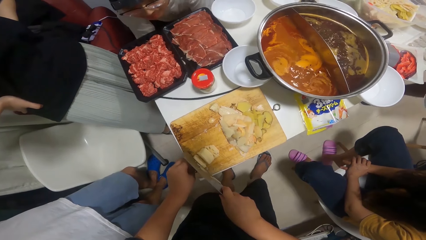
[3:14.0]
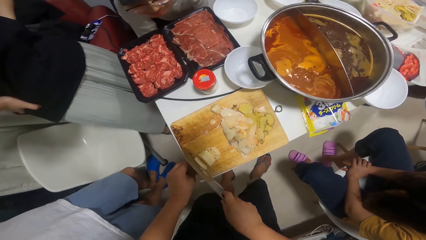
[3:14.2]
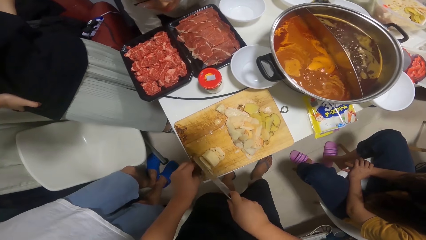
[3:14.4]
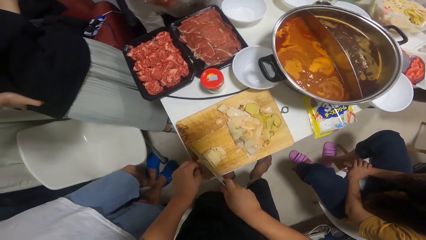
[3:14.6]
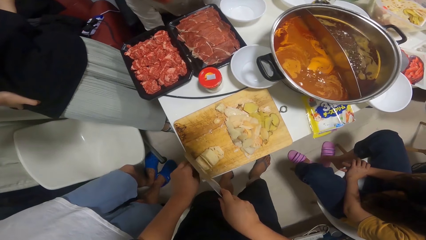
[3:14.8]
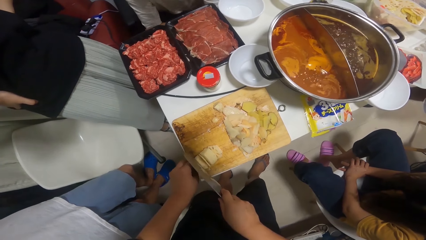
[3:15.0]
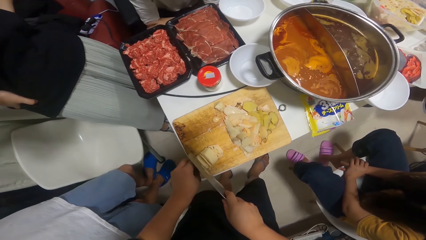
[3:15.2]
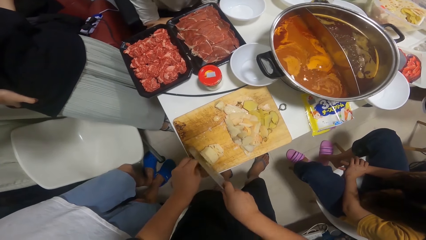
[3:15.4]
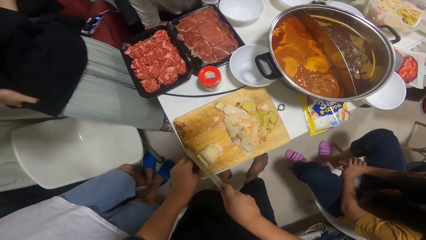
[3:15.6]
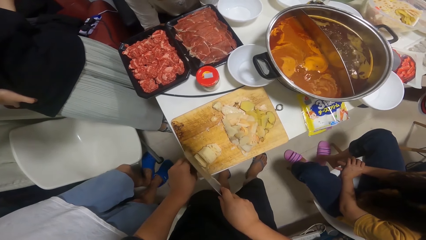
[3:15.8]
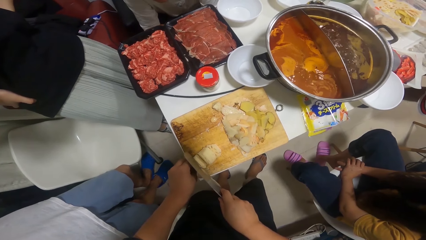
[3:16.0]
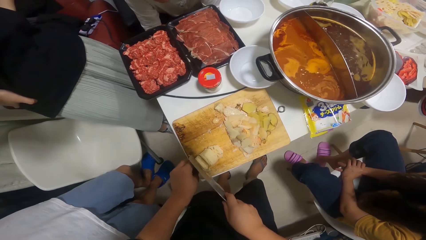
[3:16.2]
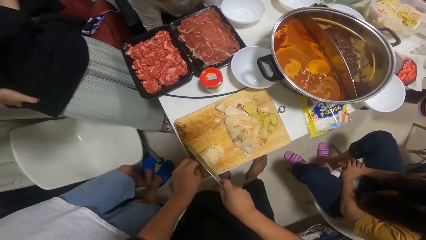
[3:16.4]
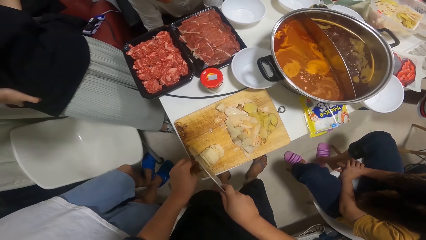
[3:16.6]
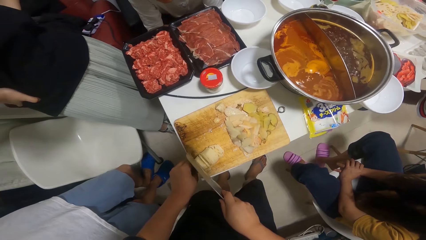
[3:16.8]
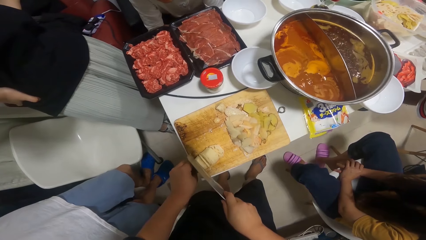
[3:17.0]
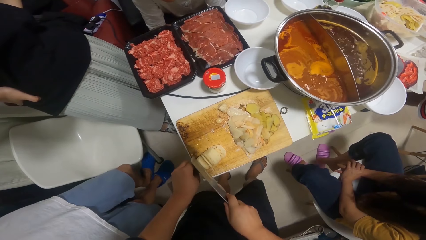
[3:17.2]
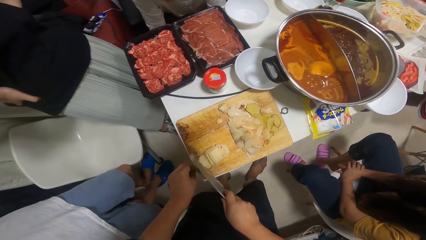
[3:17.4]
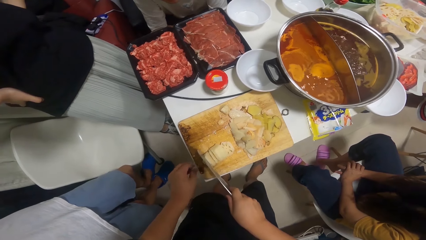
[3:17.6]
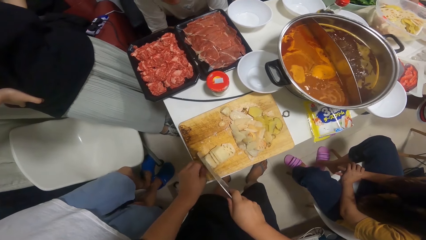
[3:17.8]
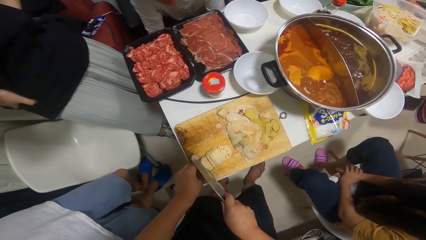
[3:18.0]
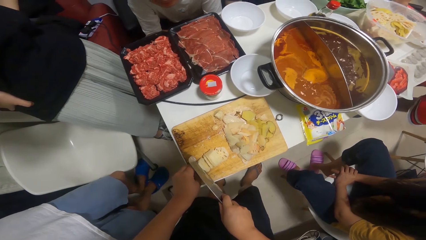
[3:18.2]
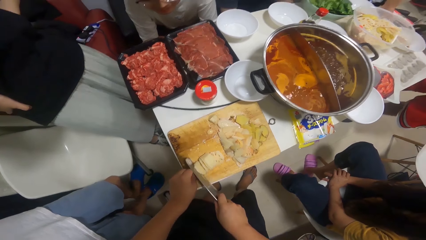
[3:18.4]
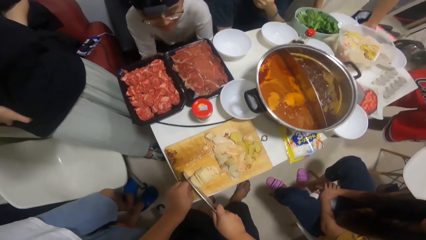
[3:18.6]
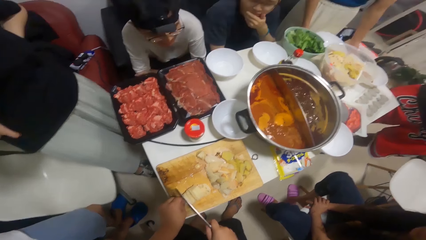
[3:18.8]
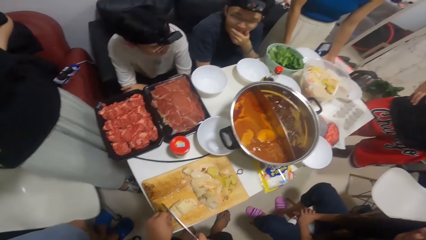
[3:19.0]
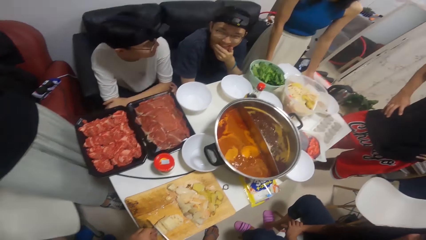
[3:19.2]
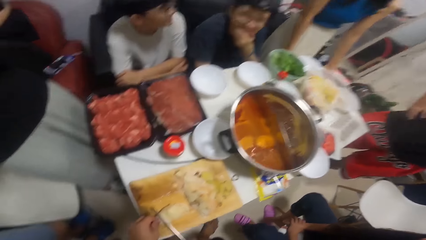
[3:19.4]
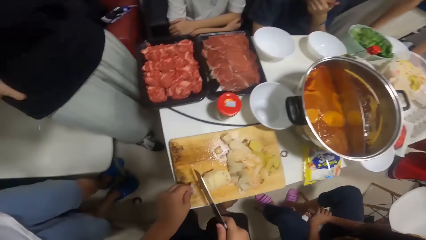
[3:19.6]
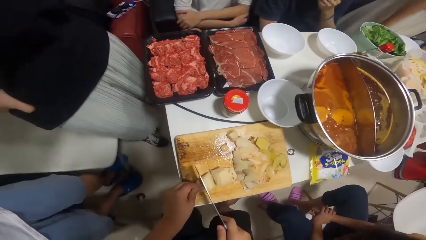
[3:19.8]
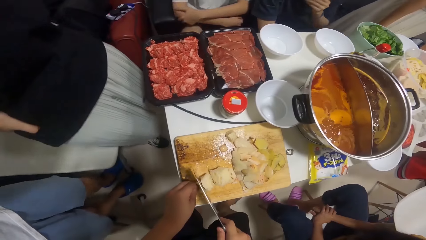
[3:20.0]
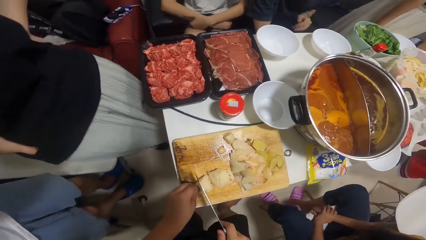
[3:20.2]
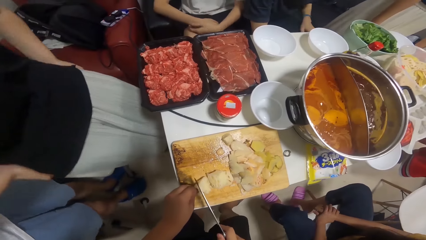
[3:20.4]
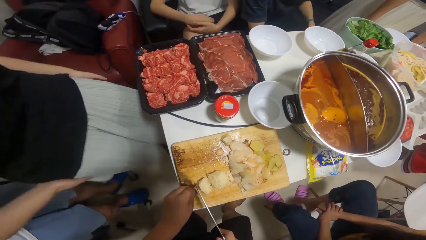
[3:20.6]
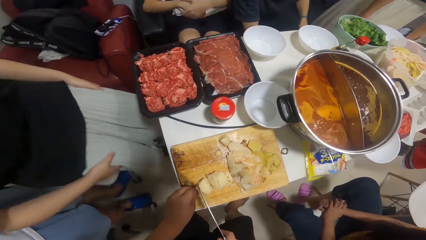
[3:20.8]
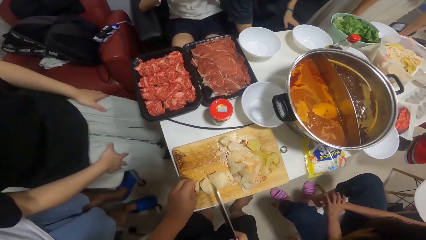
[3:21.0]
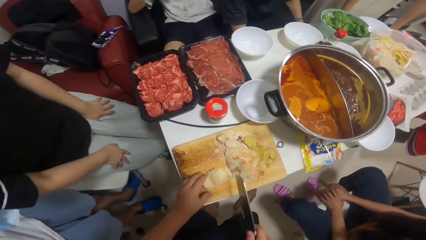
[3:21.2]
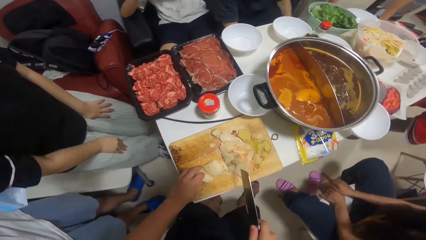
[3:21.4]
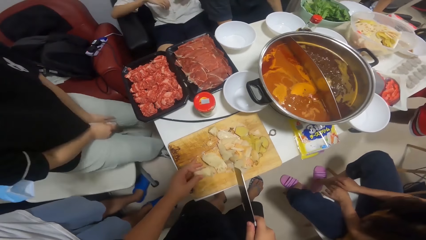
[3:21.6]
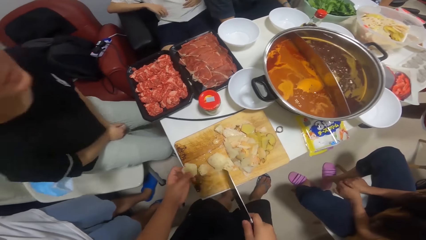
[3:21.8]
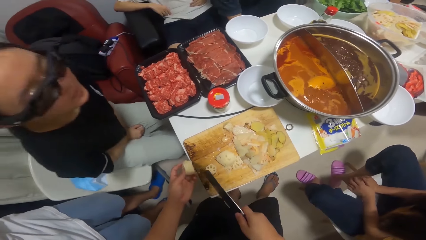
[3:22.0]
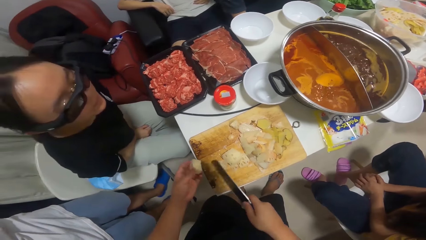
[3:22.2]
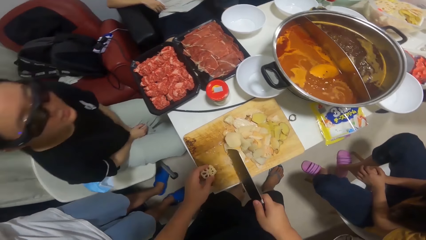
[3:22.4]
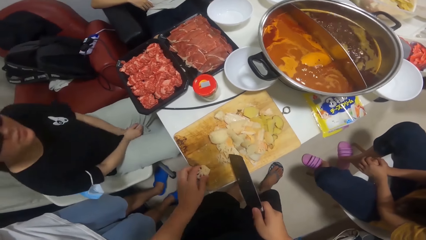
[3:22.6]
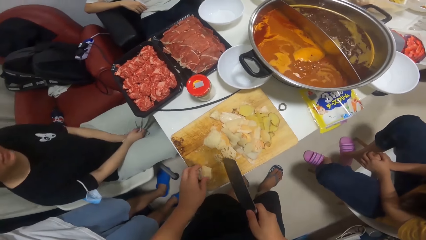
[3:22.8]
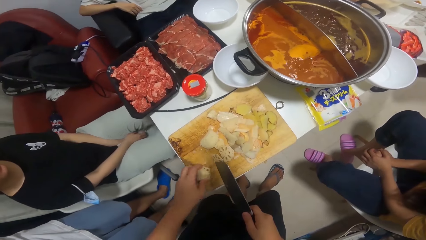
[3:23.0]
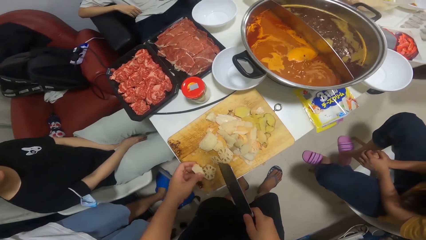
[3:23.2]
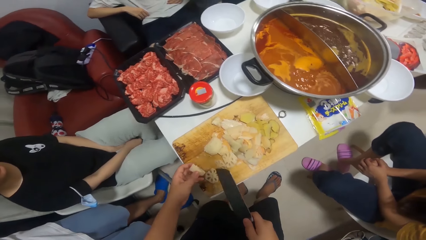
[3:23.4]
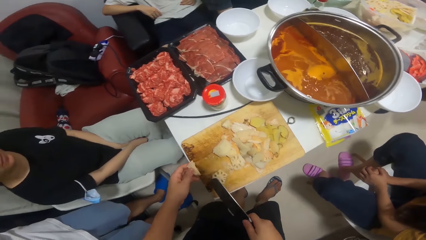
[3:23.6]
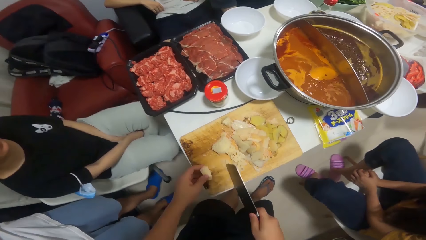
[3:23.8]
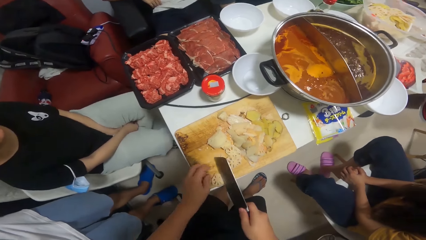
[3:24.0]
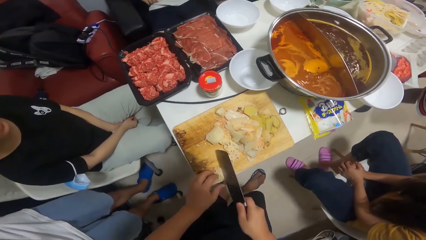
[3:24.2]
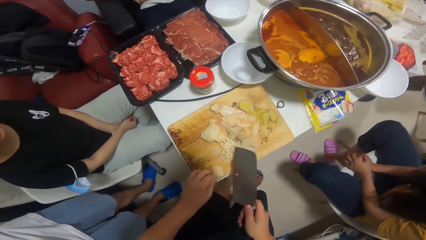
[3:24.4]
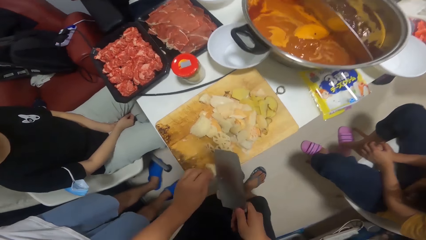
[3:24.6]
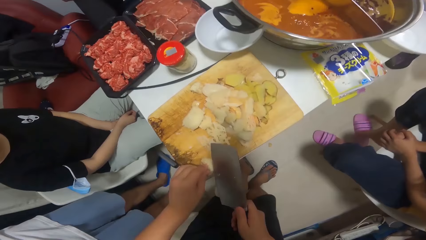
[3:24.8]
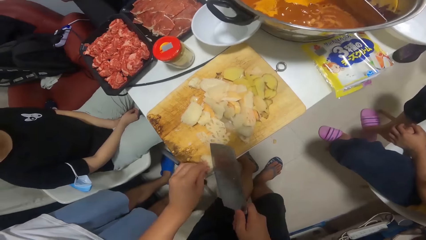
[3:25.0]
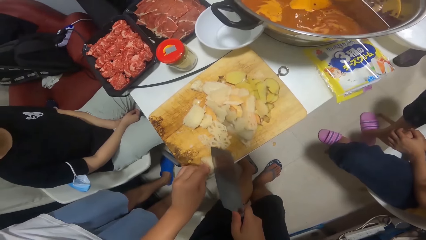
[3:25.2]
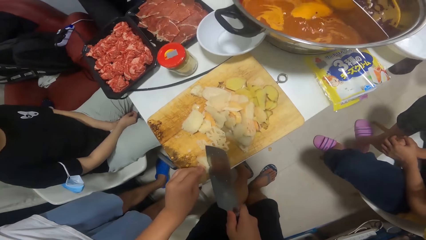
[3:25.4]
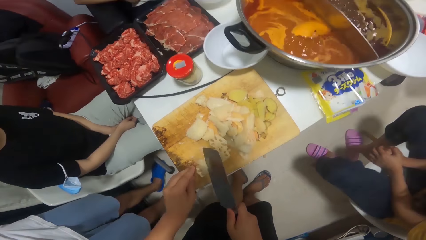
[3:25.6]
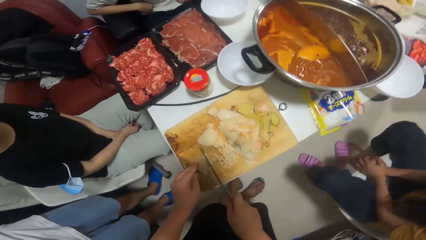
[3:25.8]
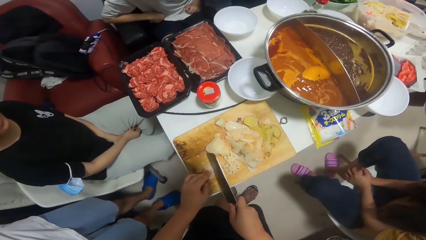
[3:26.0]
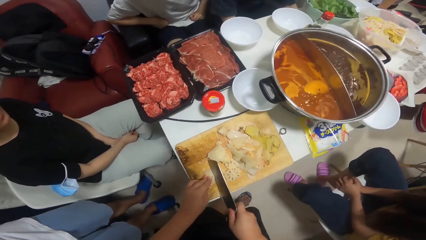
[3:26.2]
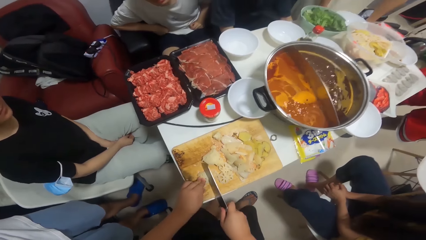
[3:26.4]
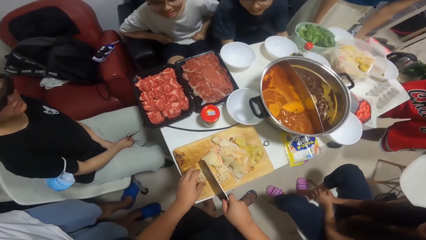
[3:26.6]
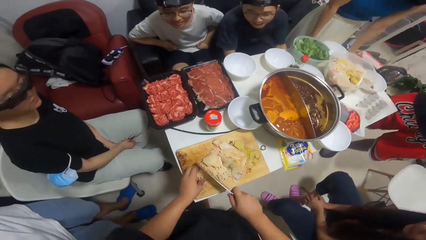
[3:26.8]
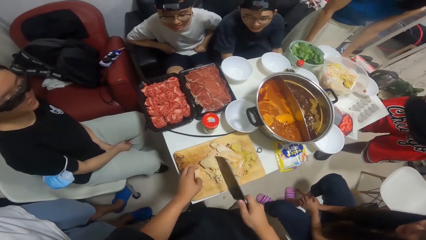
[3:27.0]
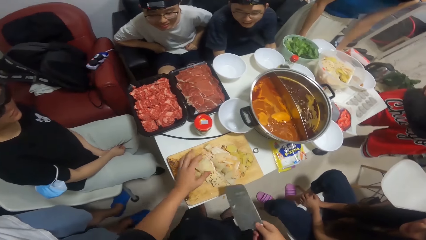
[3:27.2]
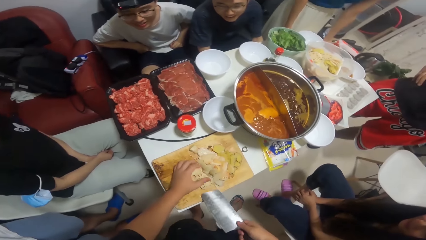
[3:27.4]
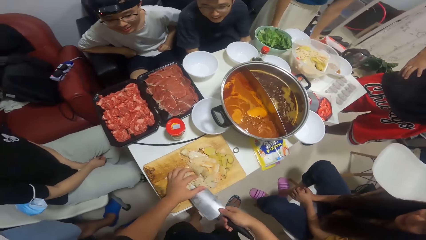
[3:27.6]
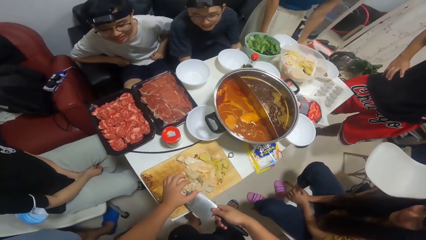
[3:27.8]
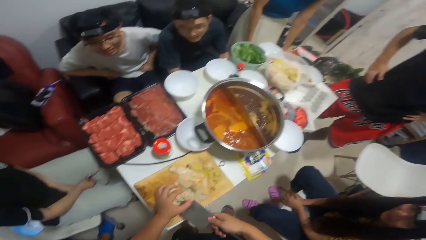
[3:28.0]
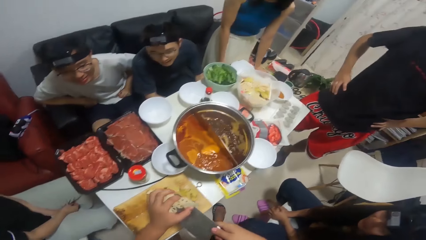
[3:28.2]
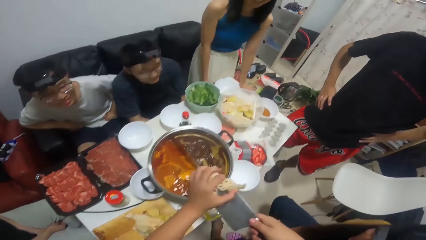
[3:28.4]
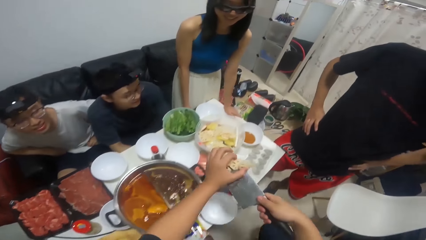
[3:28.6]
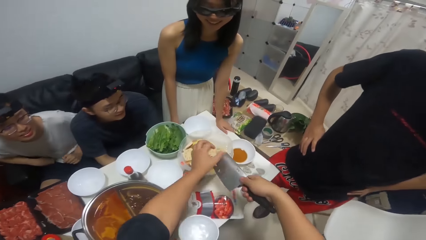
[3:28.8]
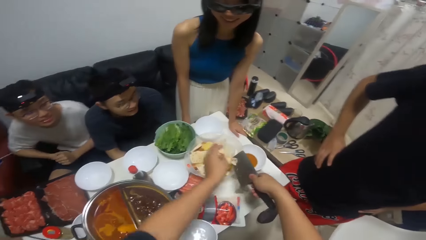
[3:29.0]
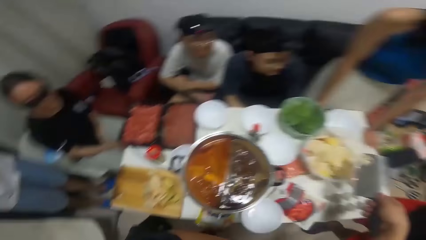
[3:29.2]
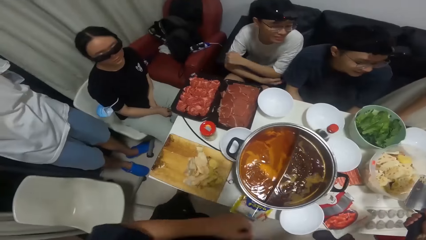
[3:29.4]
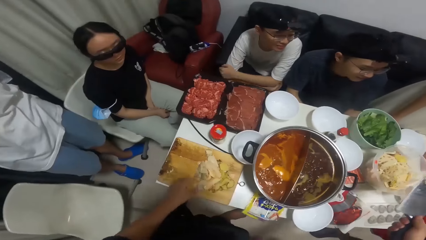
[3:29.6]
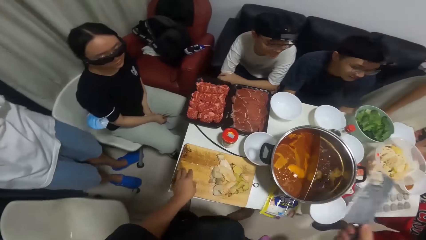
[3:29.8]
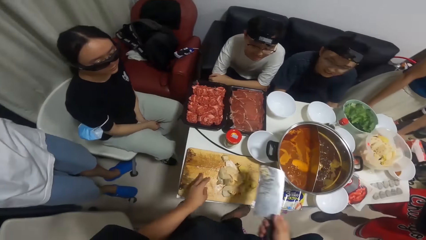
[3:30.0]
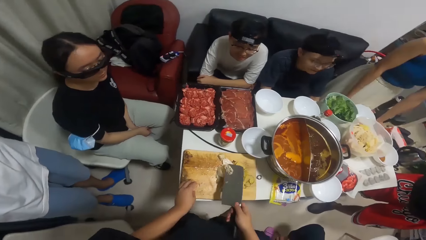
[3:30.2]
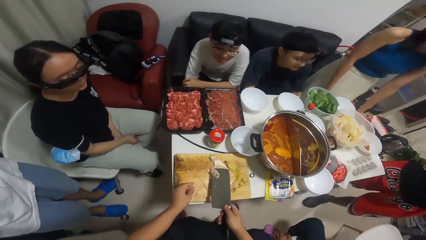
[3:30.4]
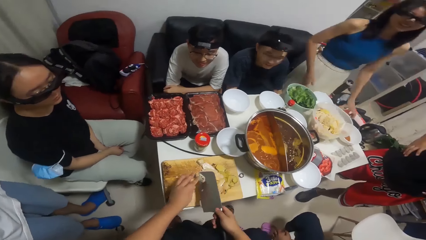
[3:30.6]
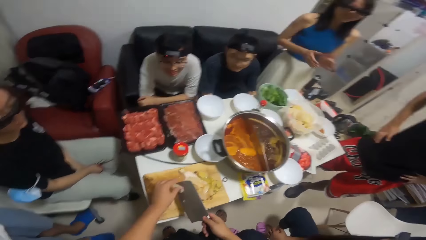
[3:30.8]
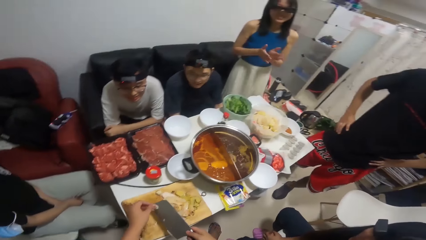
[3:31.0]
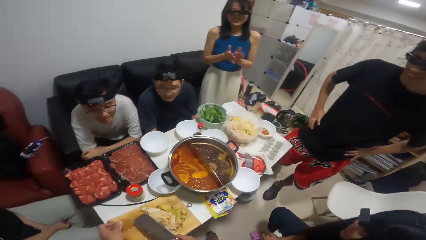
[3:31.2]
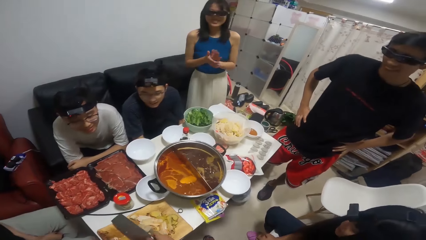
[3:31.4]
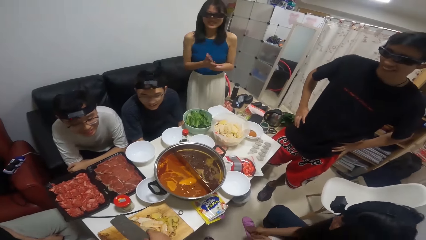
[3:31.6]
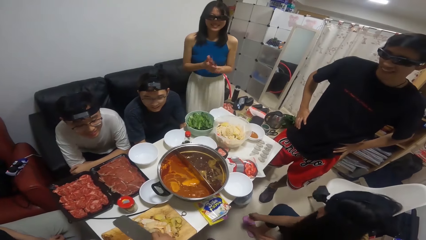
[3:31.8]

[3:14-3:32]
The woman sits on a chair. The camera wearer carries the potatoes with the knife in his hands. He picks up something. He pours the potatoes inside the stock pot with the knife in his hands.
